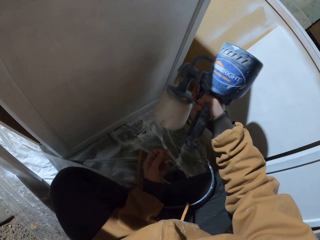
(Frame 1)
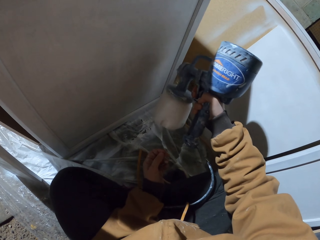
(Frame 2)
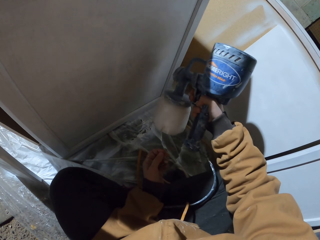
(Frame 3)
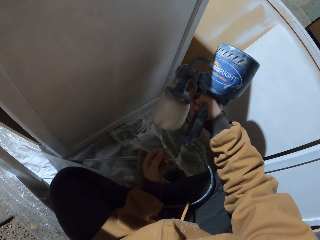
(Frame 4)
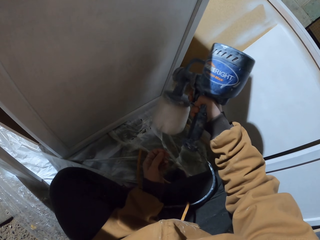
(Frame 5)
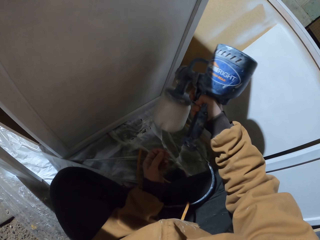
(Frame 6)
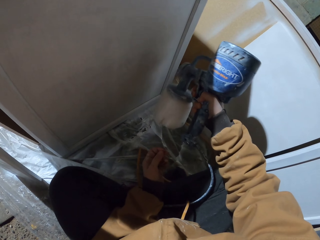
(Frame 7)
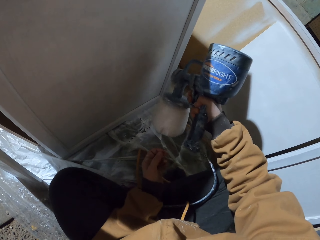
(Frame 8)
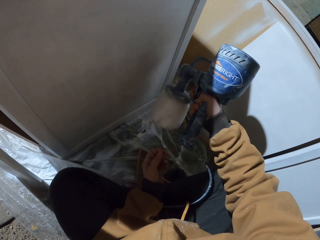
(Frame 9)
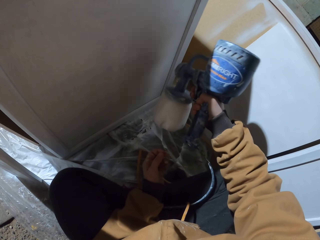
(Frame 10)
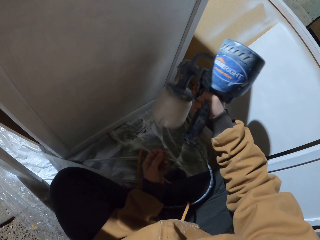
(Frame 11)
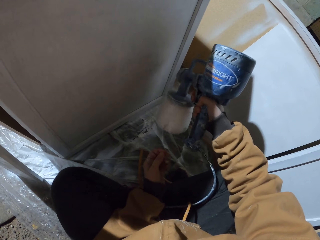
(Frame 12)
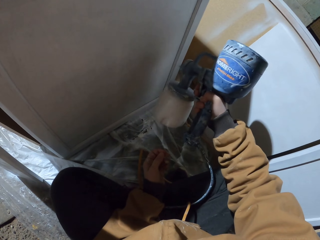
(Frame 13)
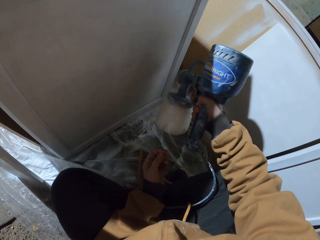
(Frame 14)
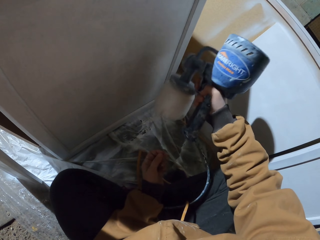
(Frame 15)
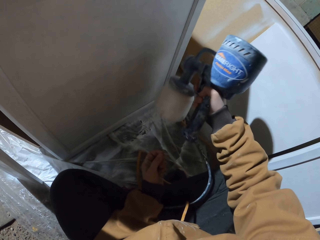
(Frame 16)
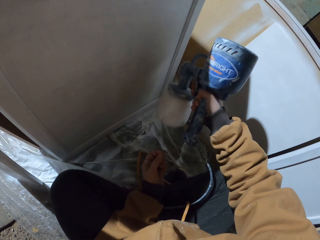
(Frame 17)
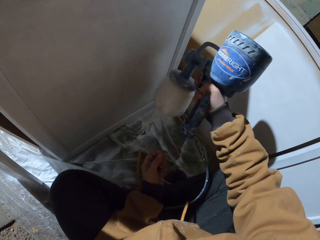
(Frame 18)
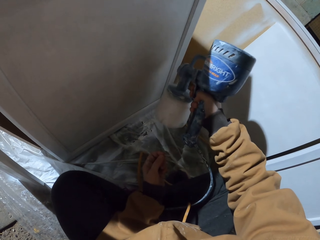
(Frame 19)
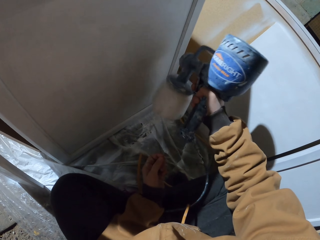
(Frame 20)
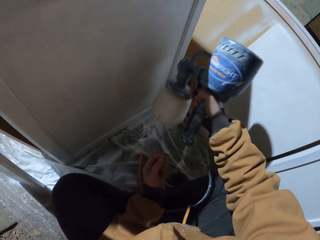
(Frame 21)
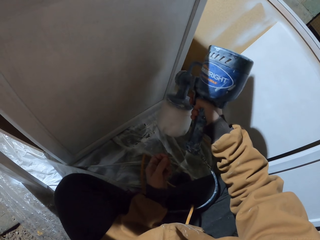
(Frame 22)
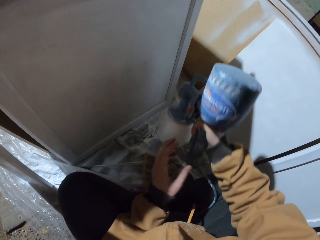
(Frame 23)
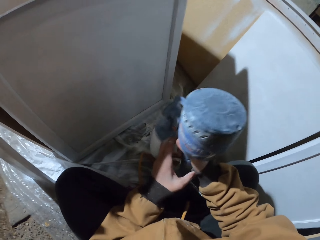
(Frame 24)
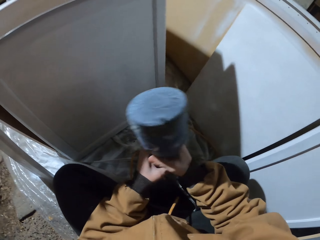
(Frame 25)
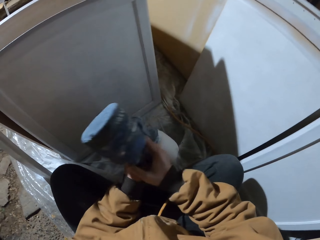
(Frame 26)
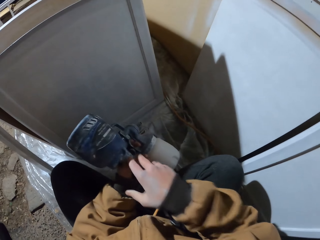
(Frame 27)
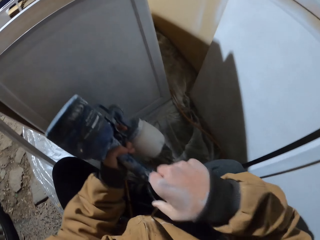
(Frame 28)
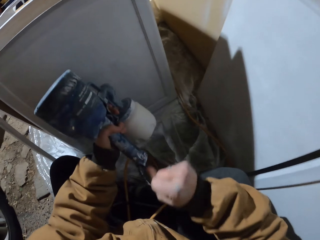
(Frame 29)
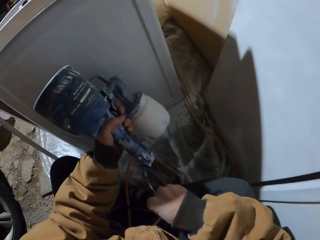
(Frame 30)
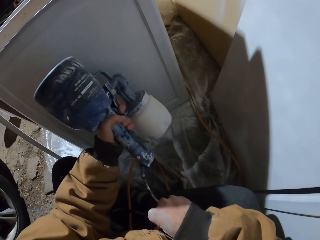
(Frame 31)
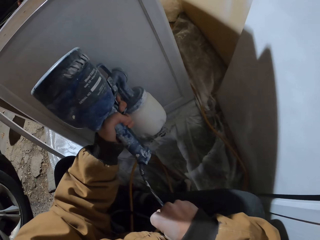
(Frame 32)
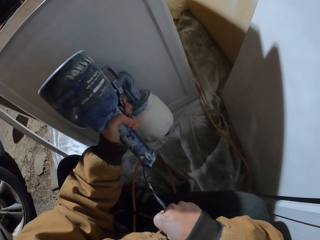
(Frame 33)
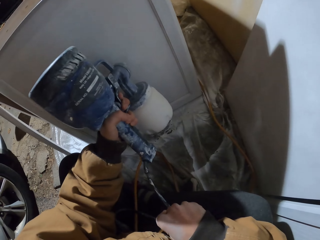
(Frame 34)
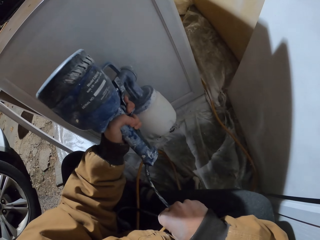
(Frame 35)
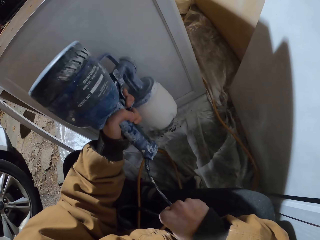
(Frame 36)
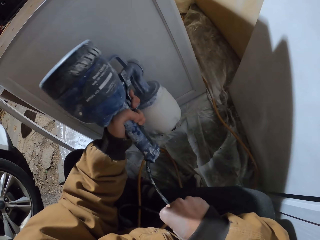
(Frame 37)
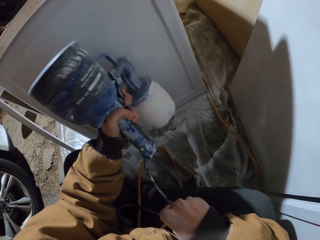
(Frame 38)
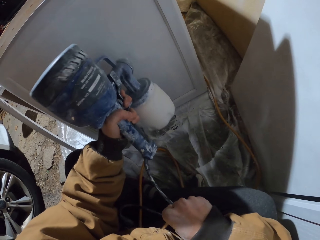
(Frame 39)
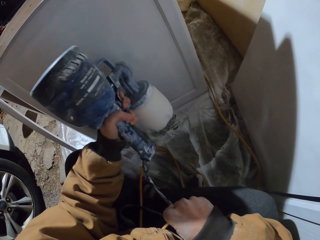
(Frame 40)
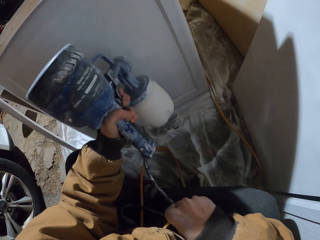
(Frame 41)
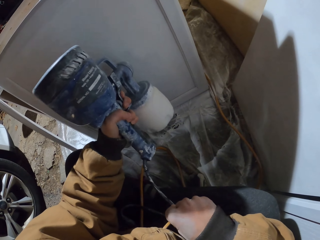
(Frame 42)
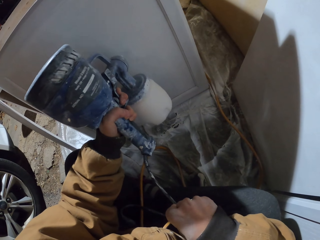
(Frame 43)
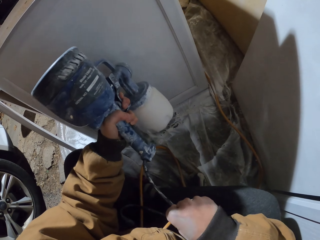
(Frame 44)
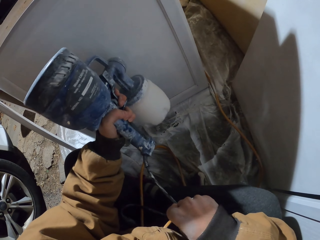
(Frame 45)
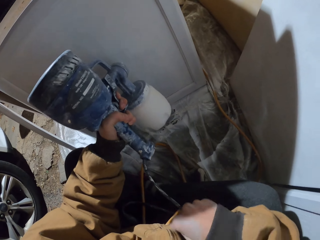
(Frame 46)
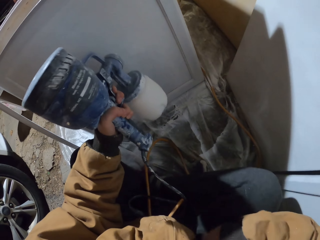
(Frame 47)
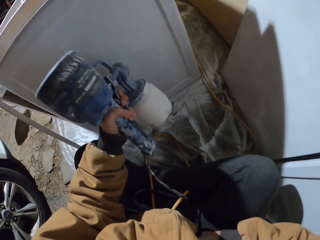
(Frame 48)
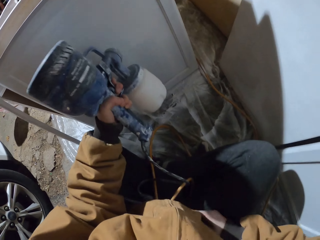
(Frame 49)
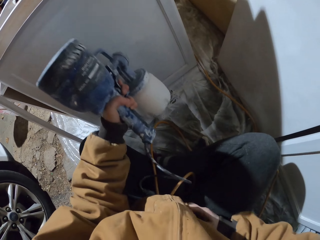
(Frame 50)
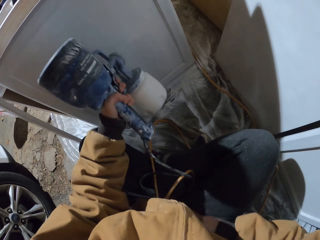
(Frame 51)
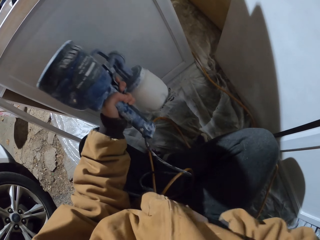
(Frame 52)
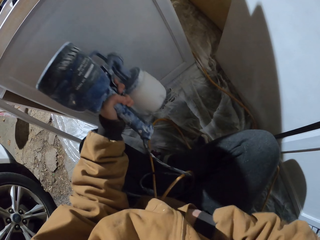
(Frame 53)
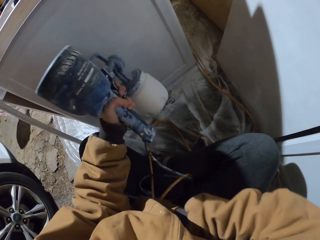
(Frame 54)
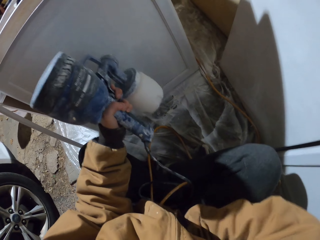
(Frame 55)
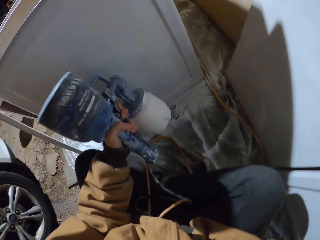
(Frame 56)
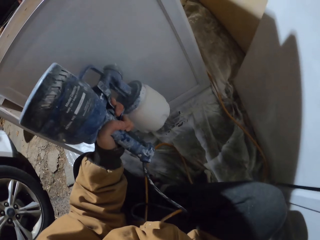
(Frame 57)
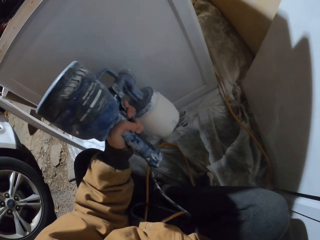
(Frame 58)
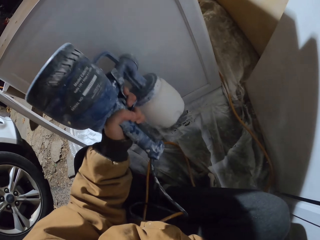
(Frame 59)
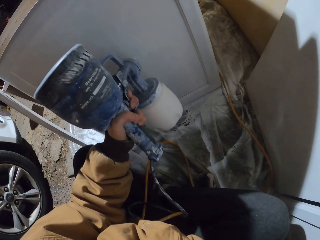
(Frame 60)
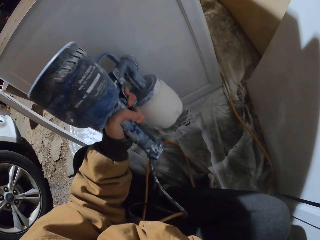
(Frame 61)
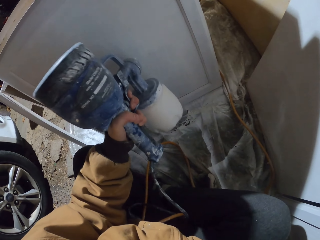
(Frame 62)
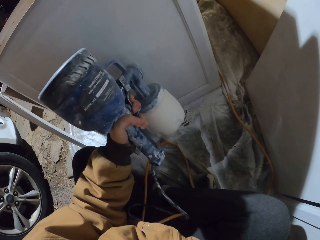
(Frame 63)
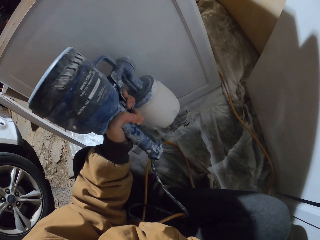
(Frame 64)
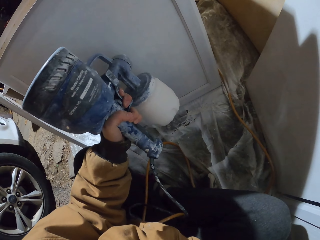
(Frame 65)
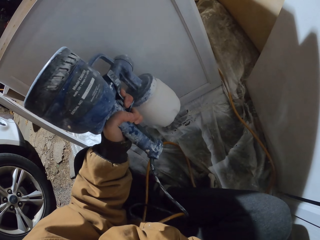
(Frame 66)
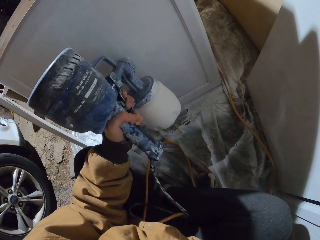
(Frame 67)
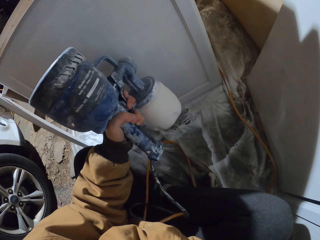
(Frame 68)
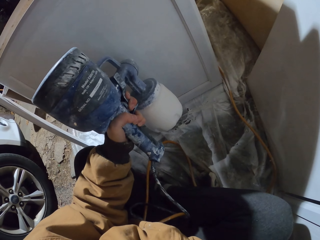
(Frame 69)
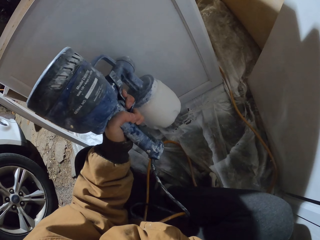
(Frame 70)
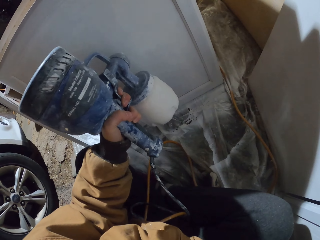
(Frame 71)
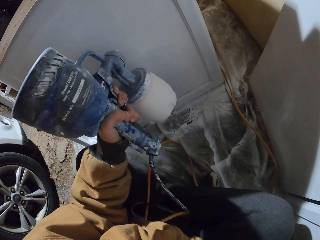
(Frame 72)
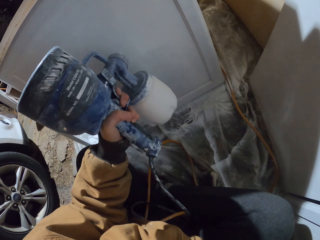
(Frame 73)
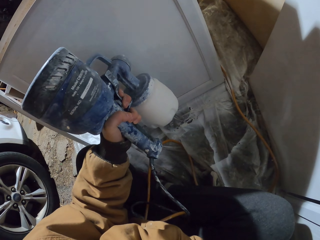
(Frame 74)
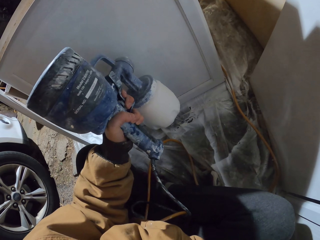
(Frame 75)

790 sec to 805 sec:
The camera wearer holds the paint spray gun with his left hand. He paints on a wood with the paint spray gun. He puts his right hand in his pocket.

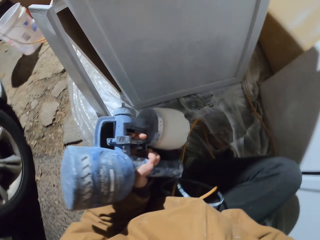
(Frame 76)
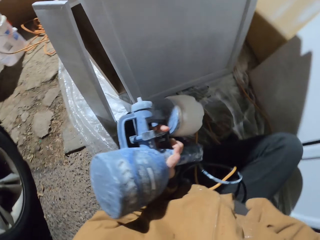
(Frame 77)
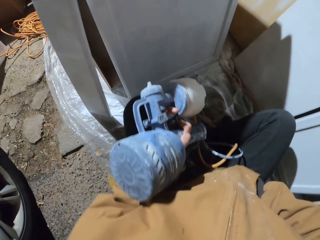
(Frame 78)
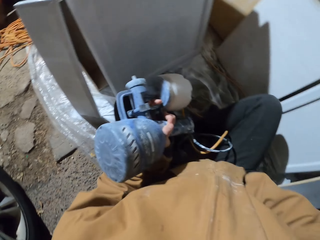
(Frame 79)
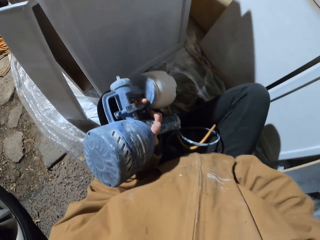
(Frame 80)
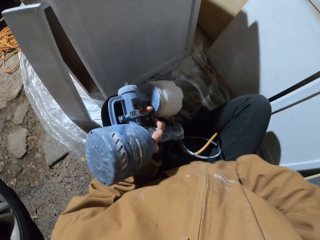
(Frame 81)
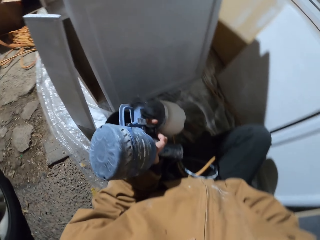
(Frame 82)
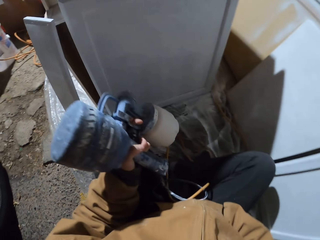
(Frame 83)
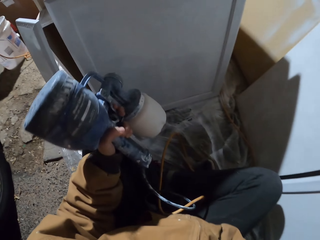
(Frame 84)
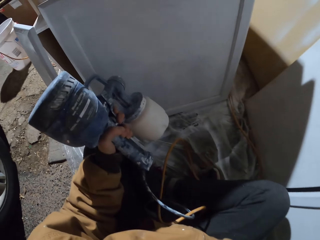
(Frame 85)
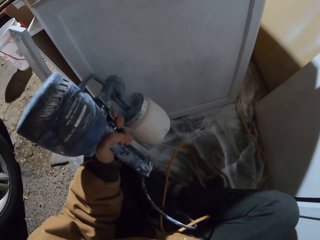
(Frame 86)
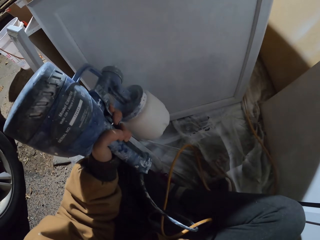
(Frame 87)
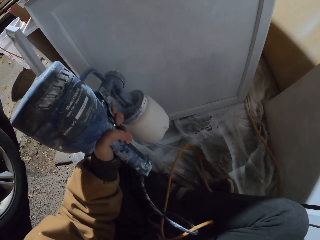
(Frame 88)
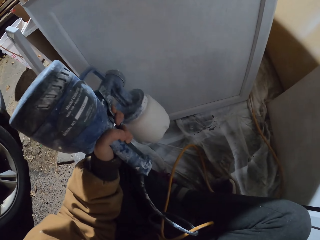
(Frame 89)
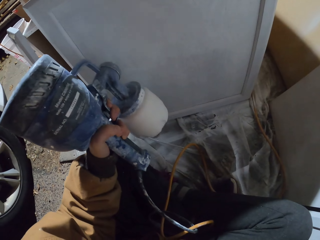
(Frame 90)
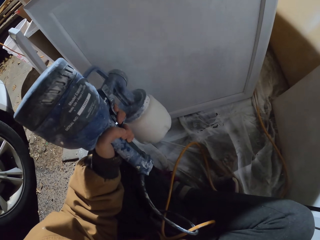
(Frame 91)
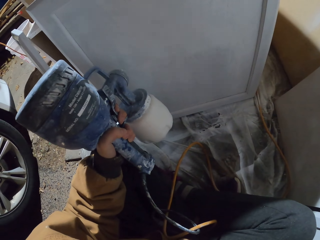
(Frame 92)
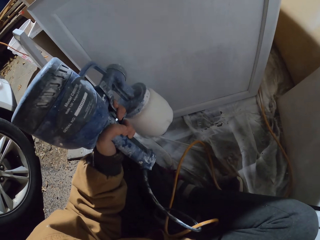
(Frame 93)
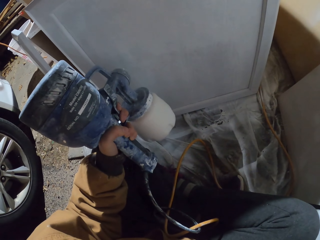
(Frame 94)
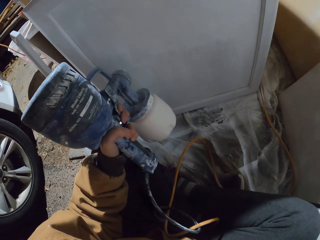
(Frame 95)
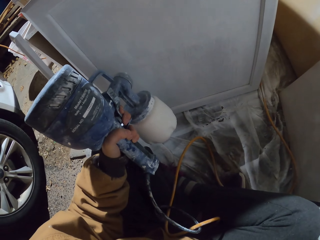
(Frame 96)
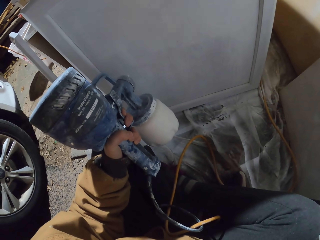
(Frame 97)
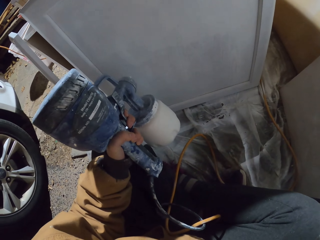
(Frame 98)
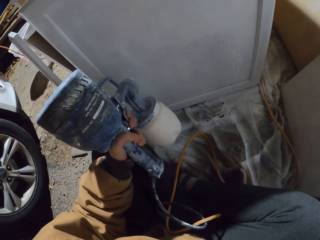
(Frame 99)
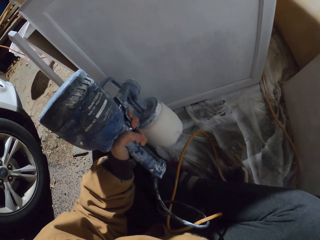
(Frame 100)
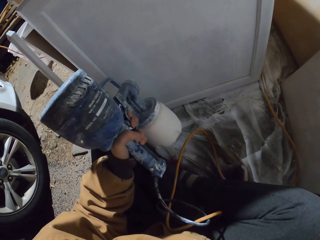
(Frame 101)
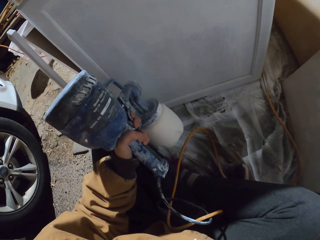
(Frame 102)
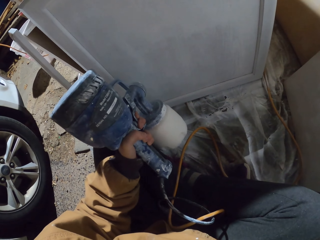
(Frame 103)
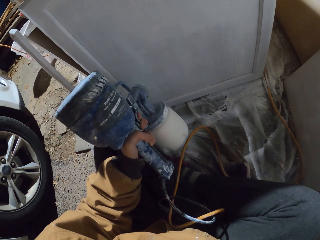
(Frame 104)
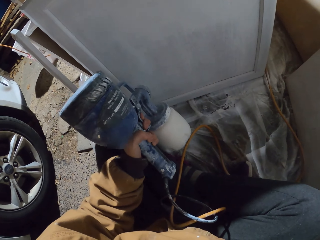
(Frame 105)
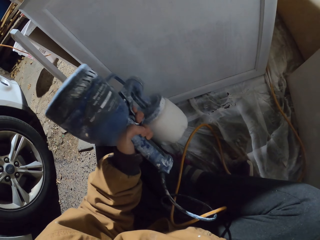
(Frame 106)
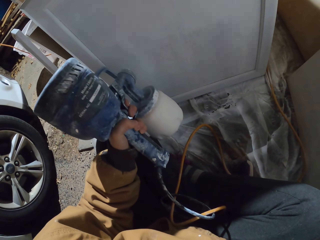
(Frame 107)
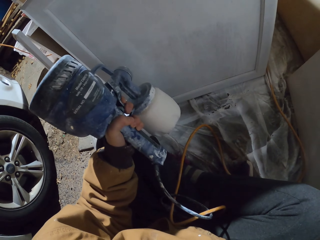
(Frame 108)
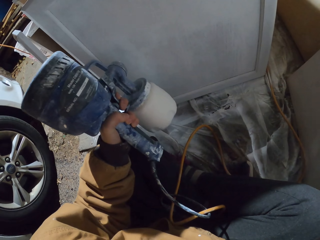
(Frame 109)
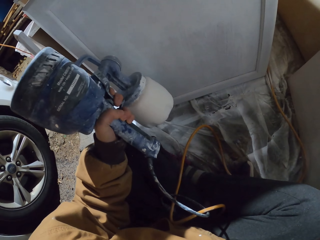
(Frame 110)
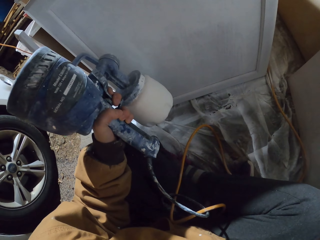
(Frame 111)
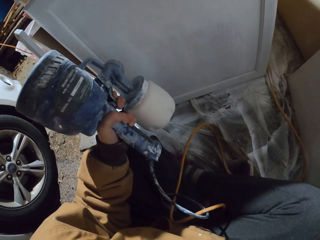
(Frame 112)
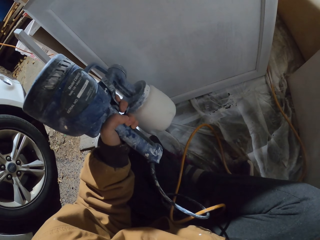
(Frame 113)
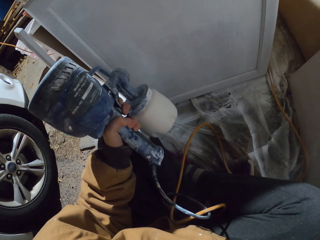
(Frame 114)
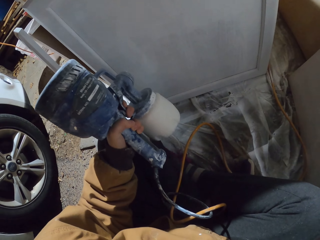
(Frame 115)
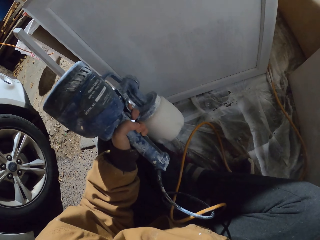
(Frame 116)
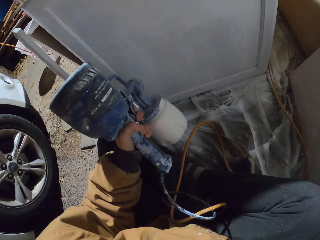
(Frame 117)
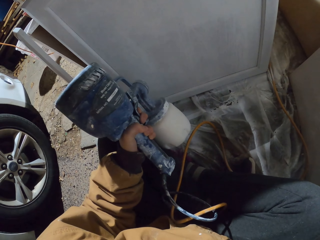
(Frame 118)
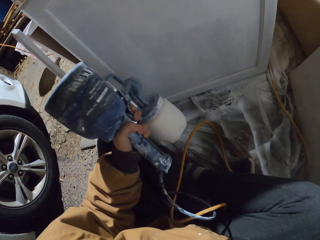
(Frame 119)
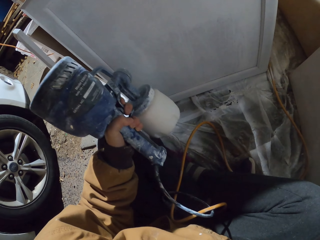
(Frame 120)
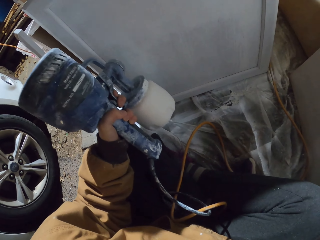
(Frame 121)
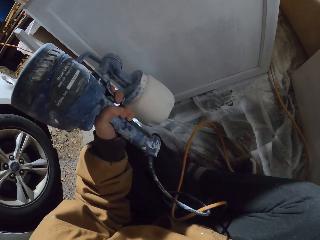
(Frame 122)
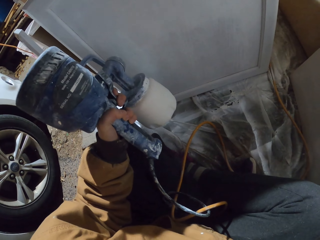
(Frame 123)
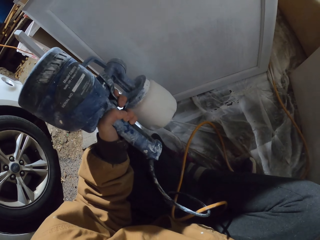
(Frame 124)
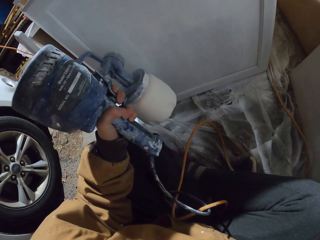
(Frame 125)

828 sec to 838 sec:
The camera wearer touches the pocket. They stop to paint. They paint the board with a sprayer pump.
